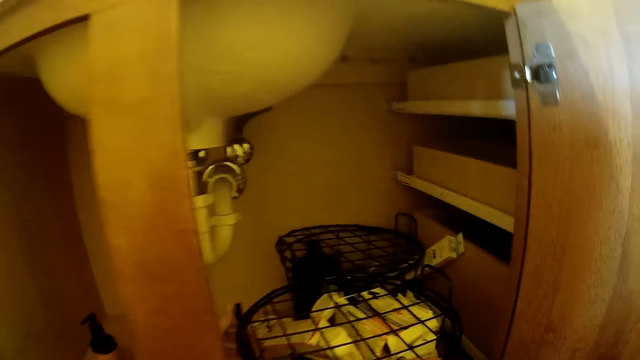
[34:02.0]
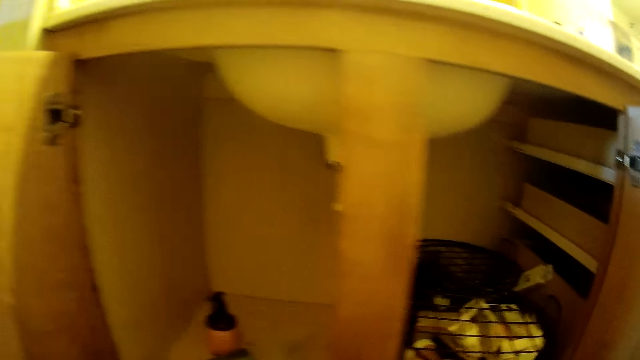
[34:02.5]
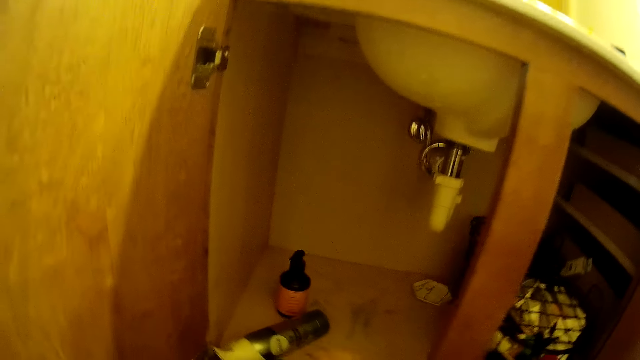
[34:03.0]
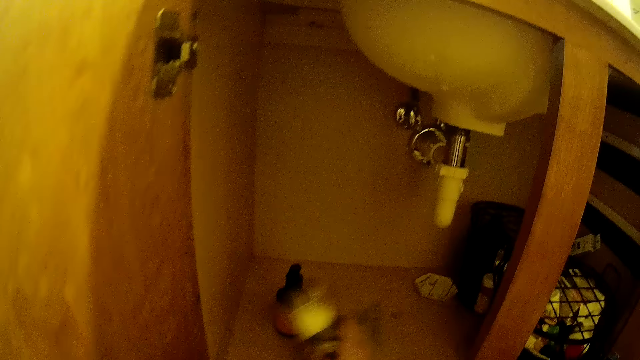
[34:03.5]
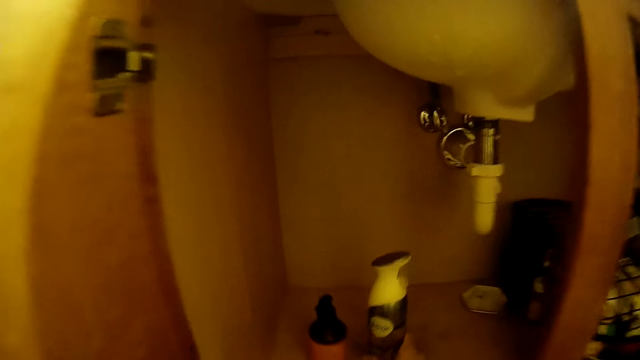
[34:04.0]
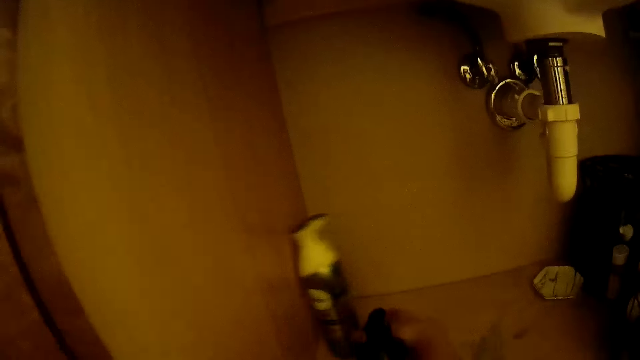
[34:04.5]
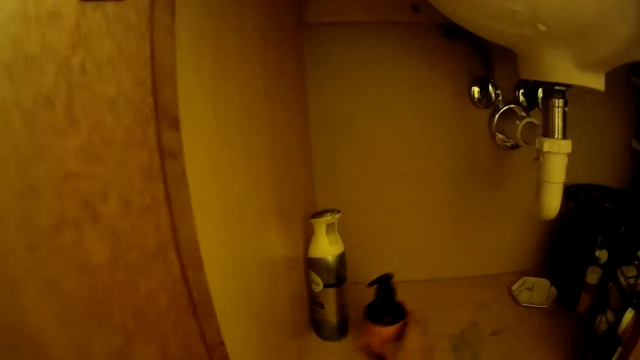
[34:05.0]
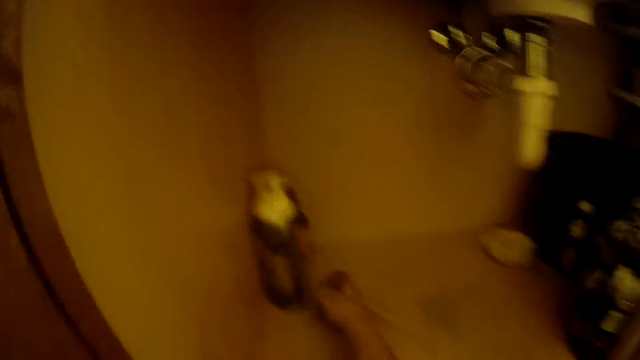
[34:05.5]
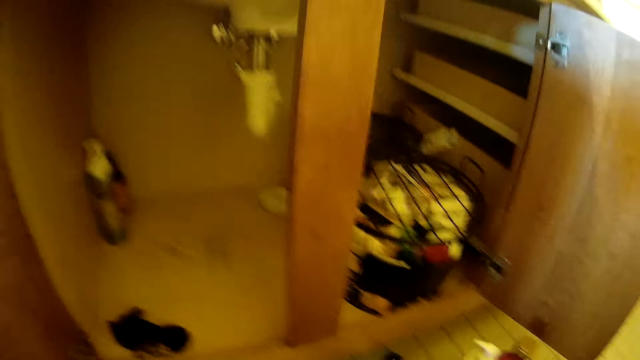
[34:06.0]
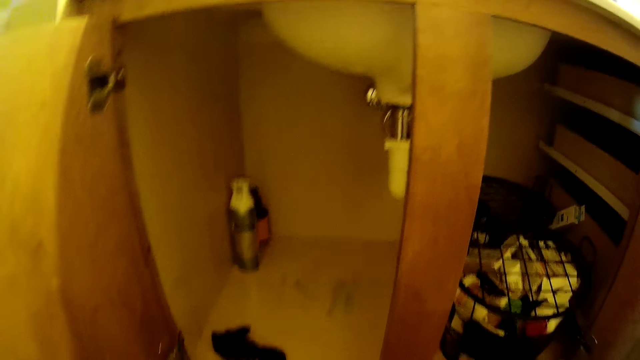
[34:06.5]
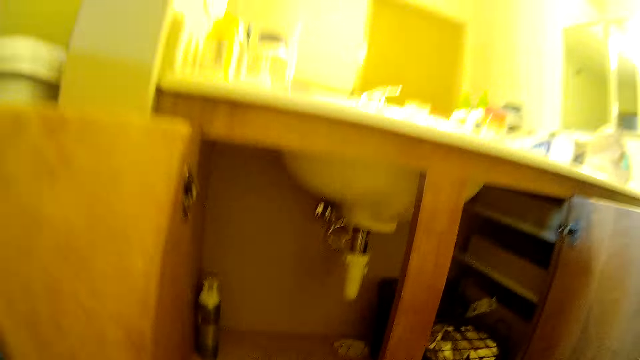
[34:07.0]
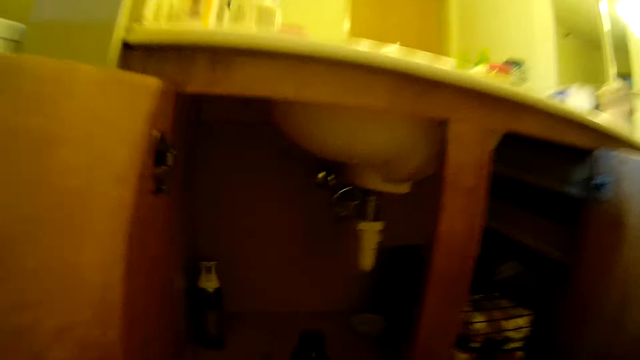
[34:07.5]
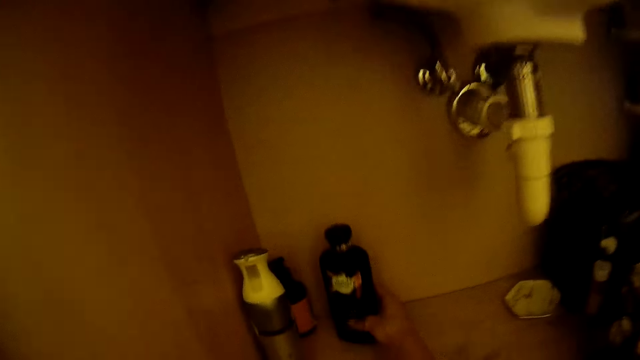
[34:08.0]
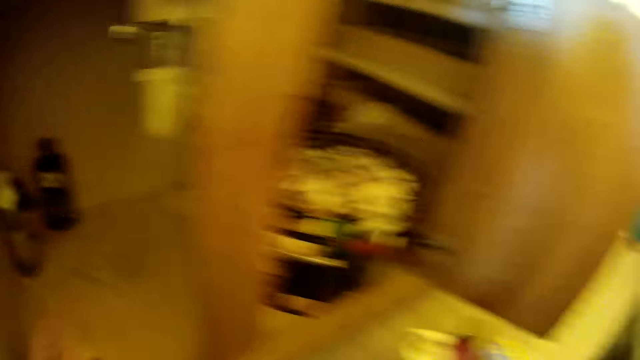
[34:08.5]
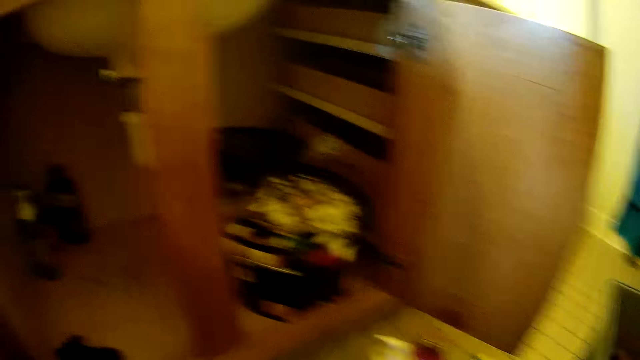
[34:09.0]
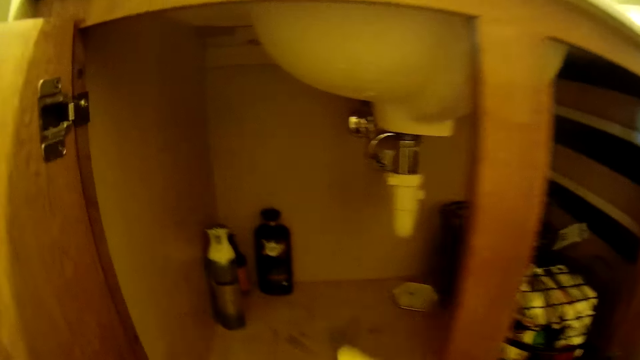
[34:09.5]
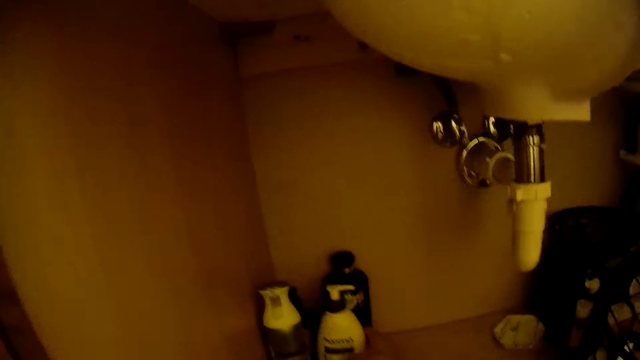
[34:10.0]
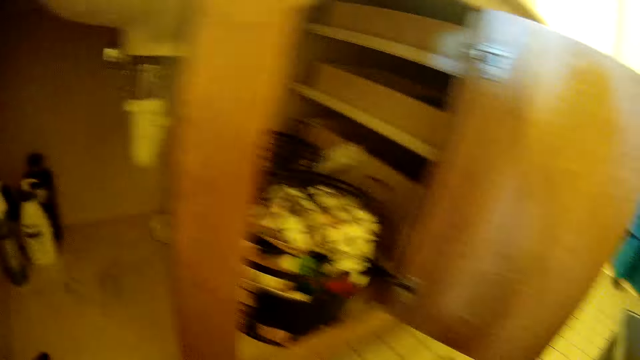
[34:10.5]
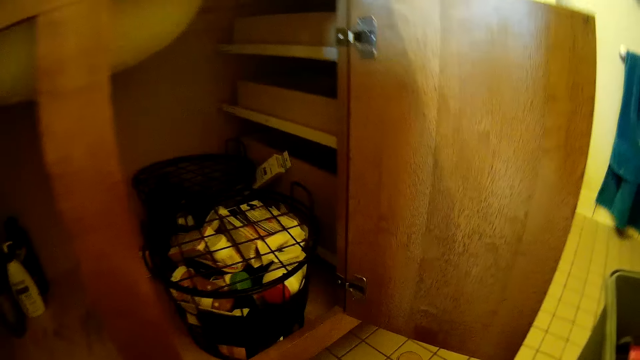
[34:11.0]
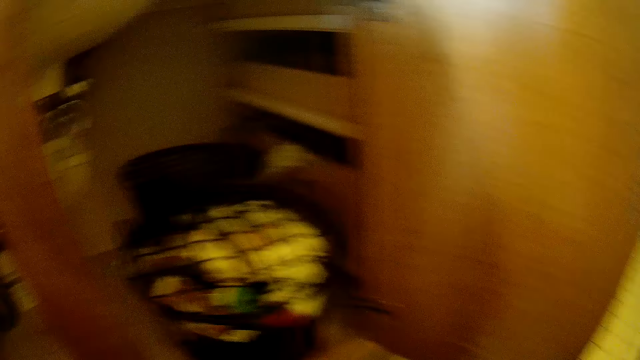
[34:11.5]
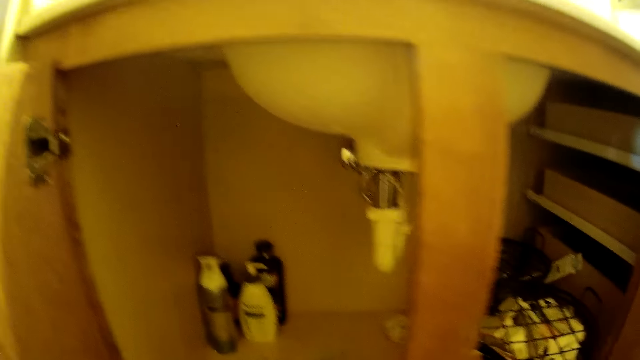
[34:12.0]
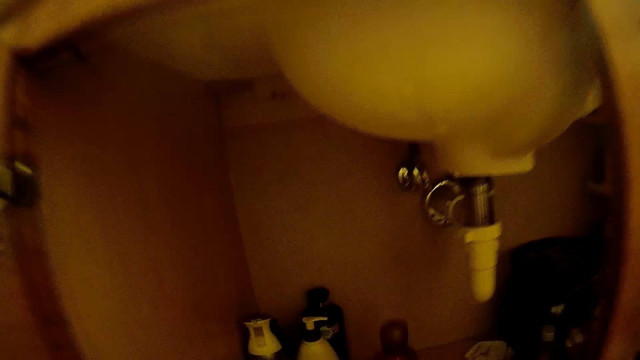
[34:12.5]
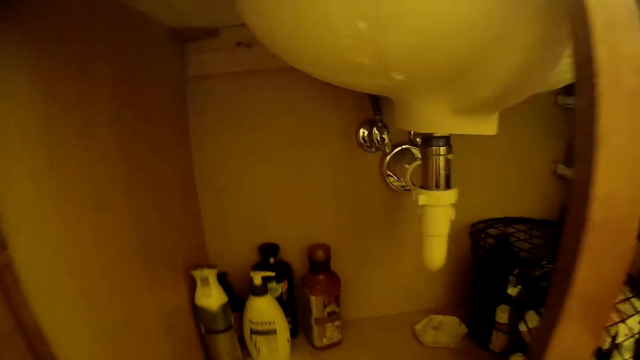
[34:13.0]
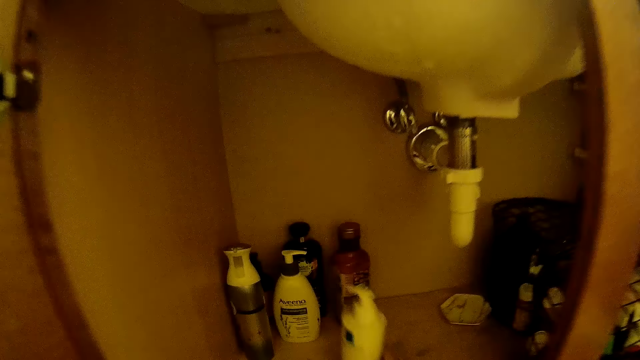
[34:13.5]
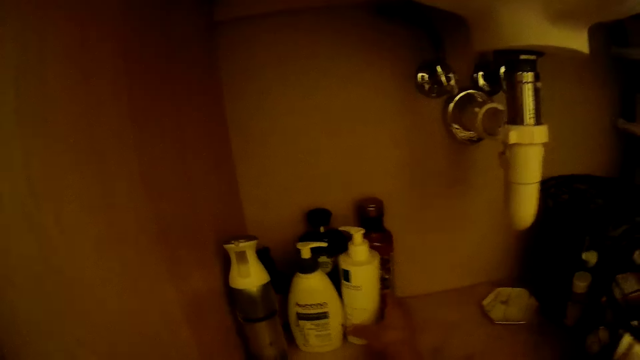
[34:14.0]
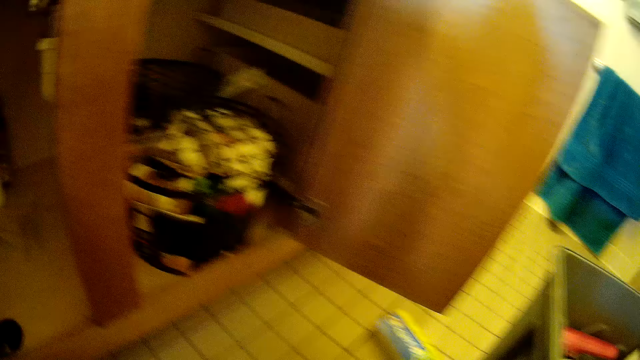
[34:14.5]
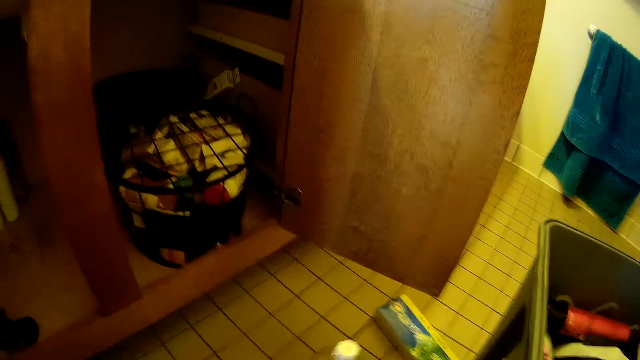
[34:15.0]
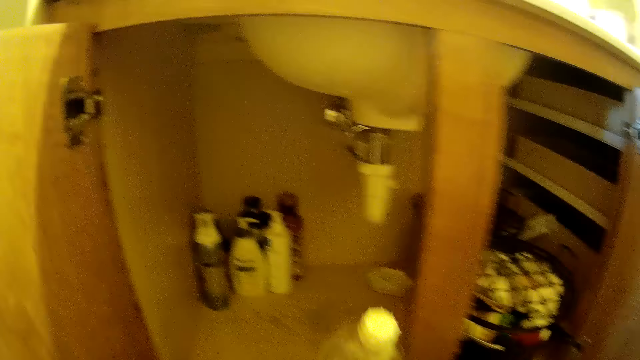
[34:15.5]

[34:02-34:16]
The camera wearer moves the bottle. They move the bottle again. They look around. They pick the bottle. They move the bottle. They place the bottle in a cabinet. They look around. They pick the bottle. They move the bottle. They place the bottle in the cabinet. They pick the bottle. They put the bottle on the shelf in the cabinet. They move the bottle. They pick the bottle. They place the bottle in the cabinet. They pick the bottle.

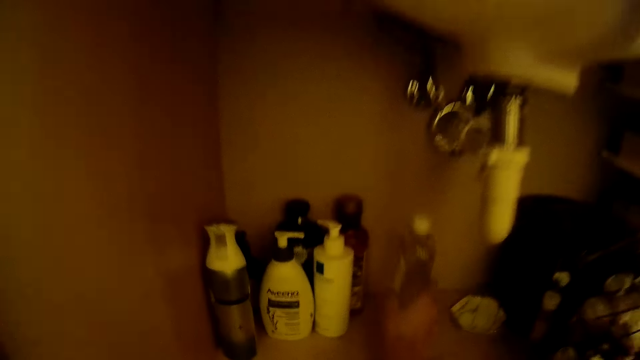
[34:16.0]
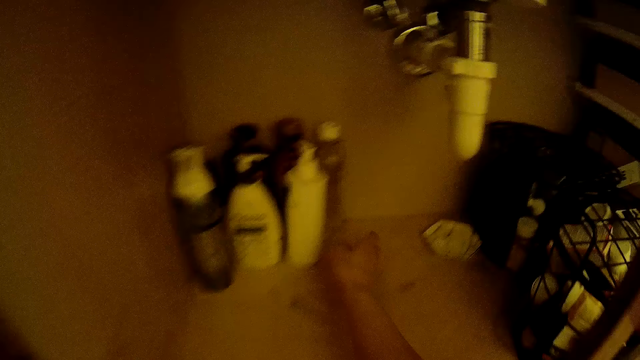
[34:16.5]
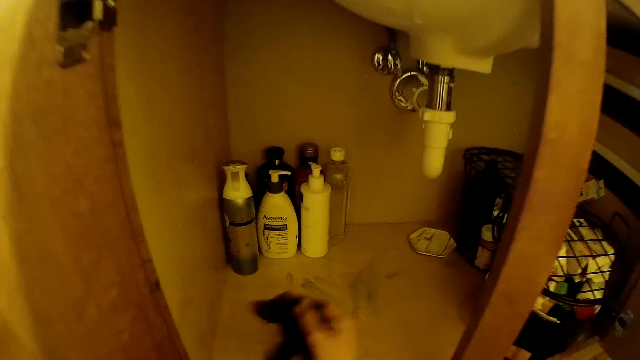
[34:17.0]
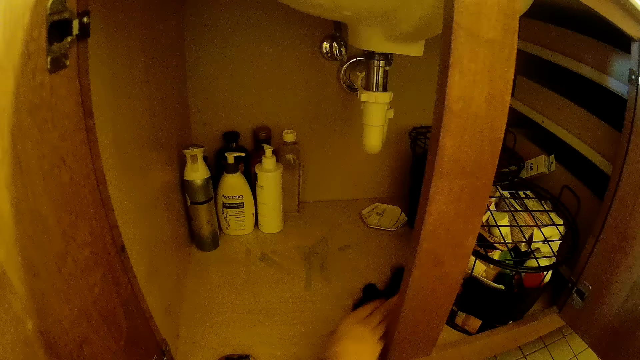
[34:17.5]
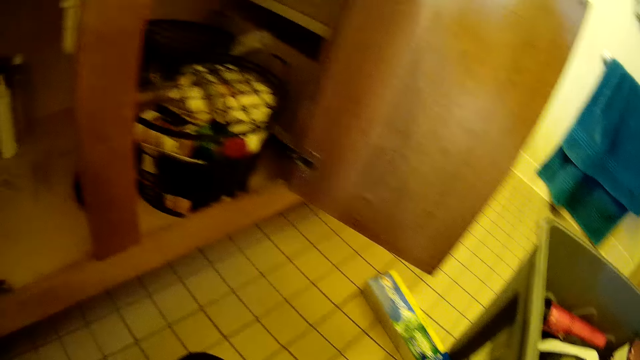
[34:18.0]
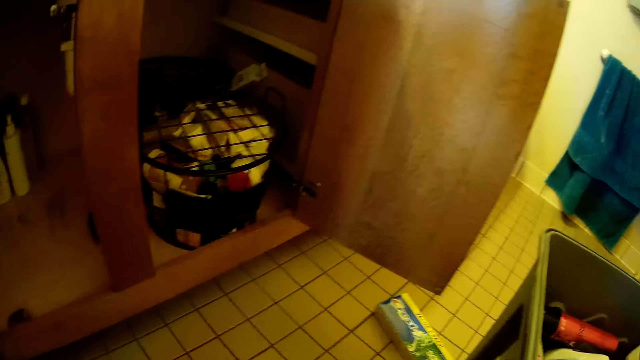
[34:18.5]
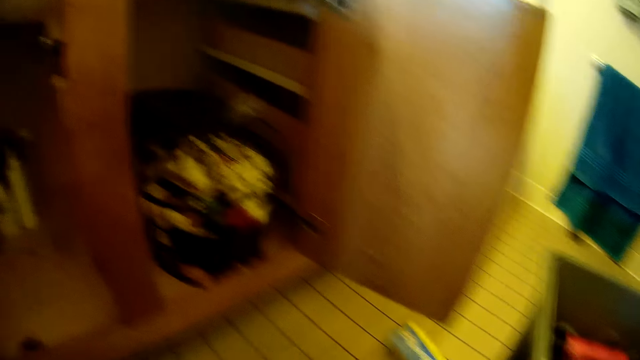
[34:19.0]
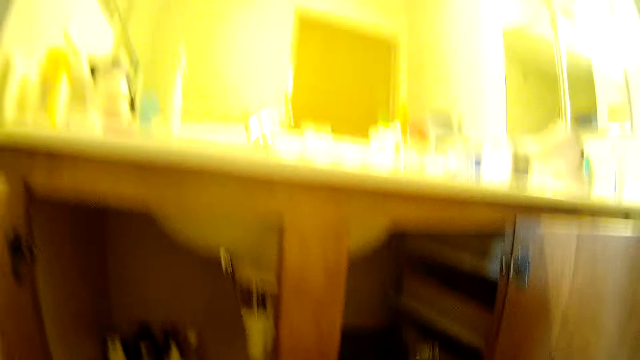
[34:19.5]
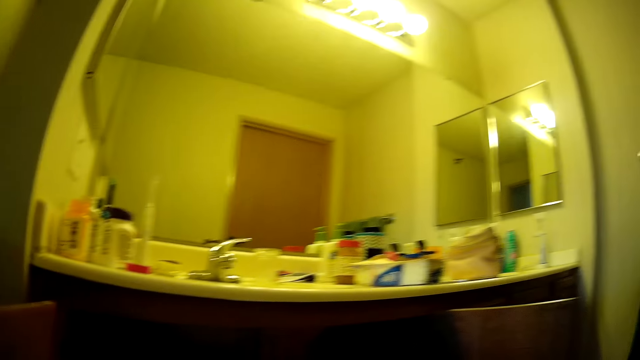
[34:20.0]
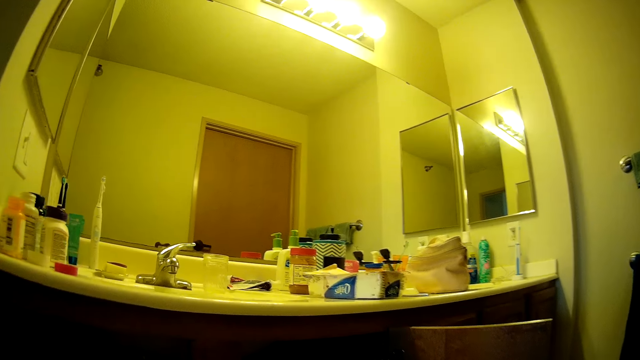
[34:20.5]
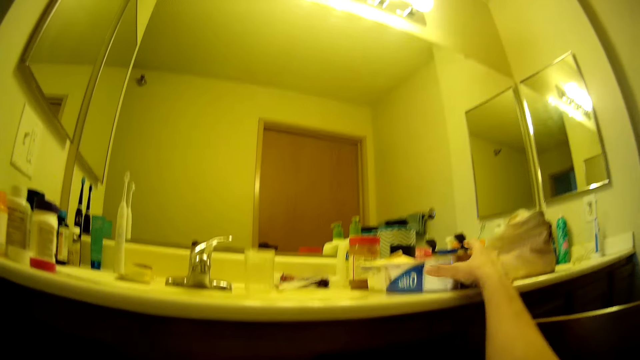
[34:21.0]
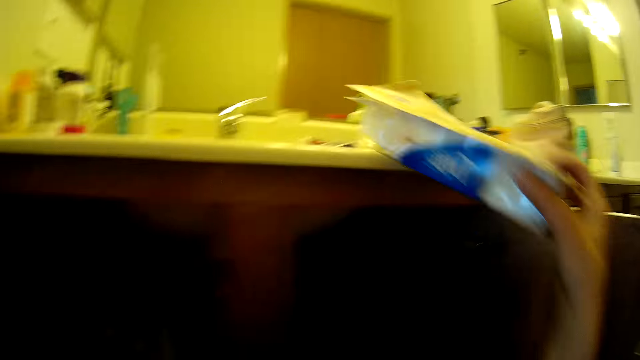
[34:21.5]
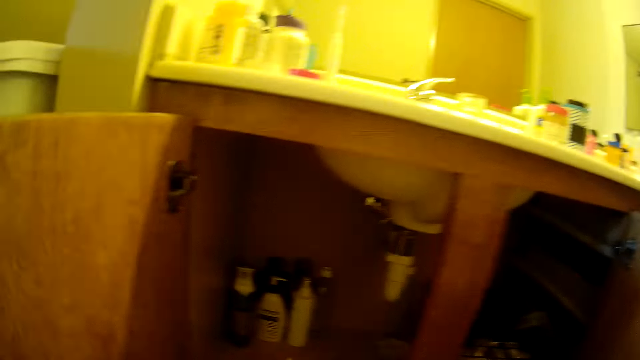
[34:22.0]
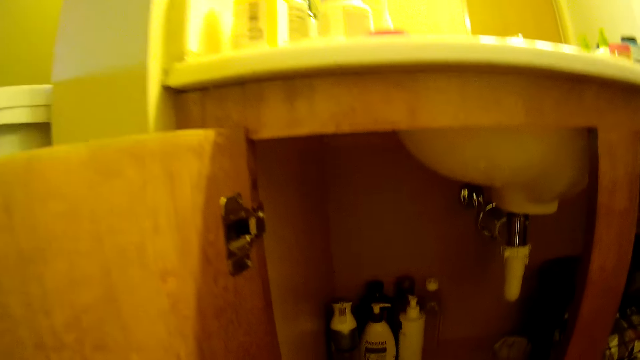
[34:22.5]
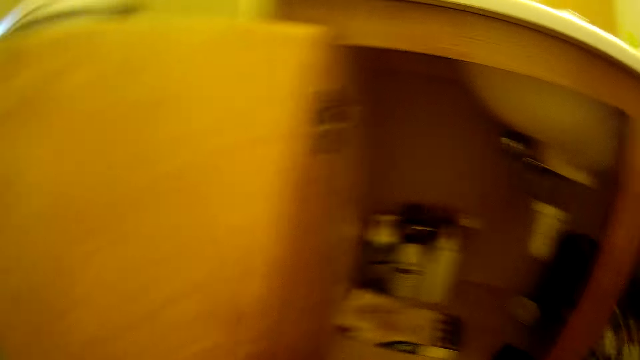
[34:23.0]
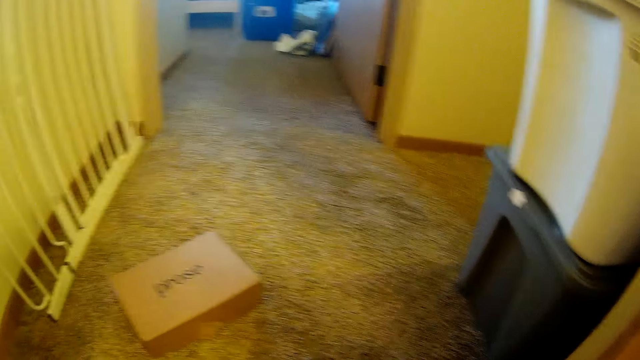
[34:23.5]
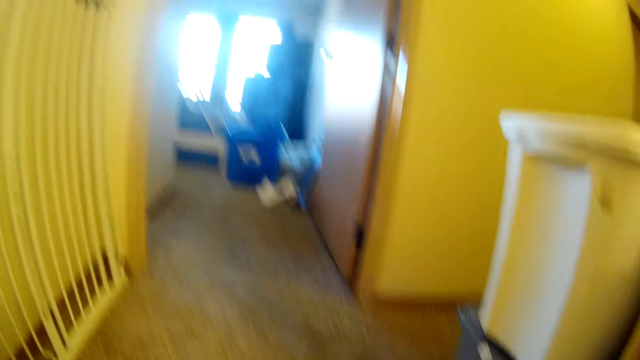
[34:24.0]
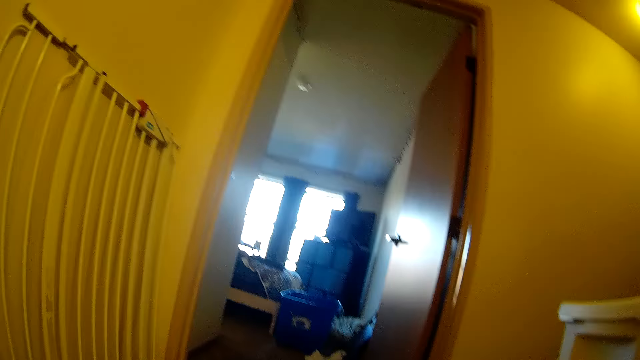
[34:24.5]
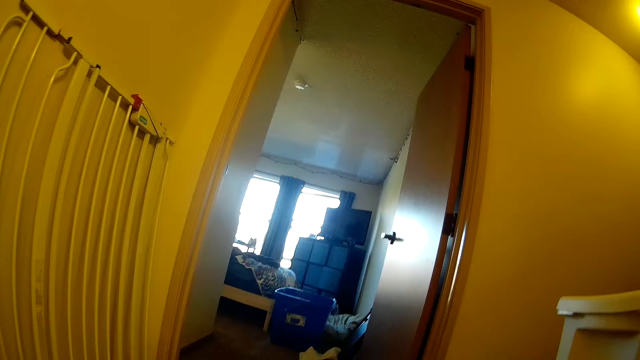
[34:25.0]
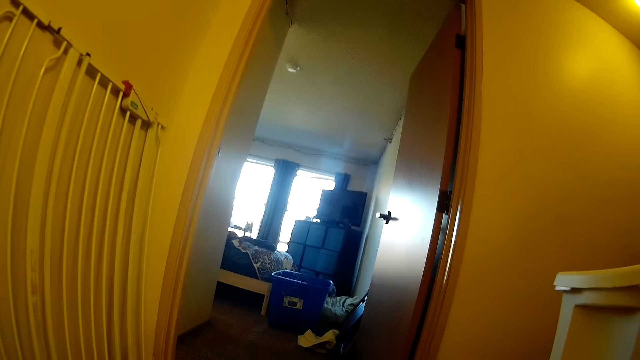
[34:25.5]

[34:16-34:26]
The camera wearer puts the bottle on the shelf in the cabinet. They move the cloth. They throw the piece of cloth in the cabinet. They look around. They look at the sink top. They pick a box. They put the box on the shelf in the cabinet. They look around the house.
